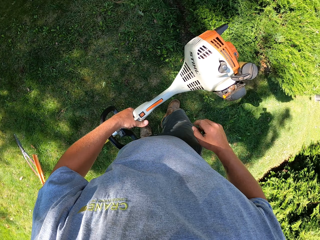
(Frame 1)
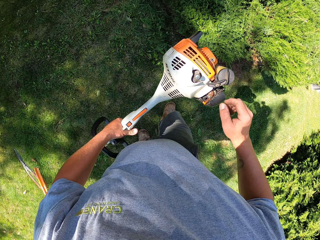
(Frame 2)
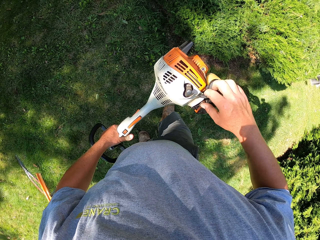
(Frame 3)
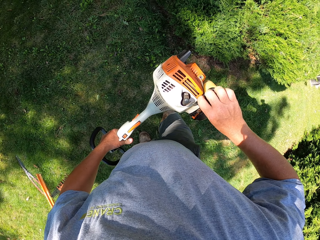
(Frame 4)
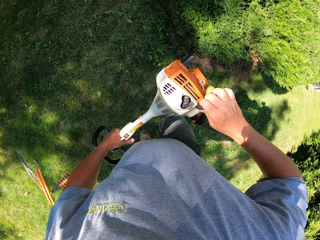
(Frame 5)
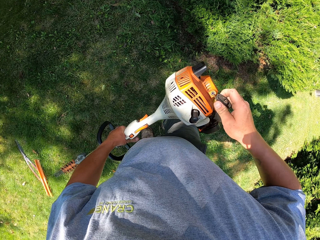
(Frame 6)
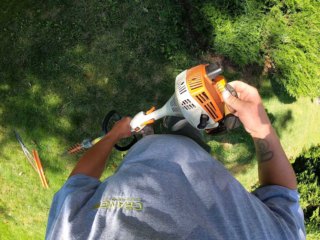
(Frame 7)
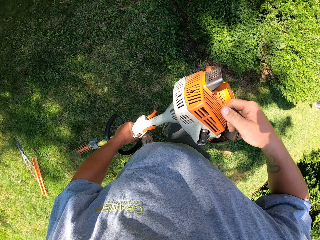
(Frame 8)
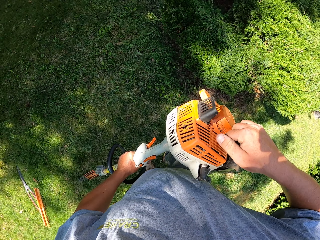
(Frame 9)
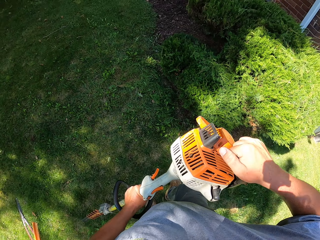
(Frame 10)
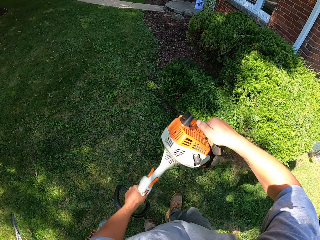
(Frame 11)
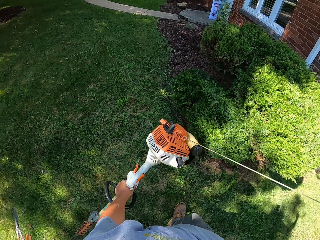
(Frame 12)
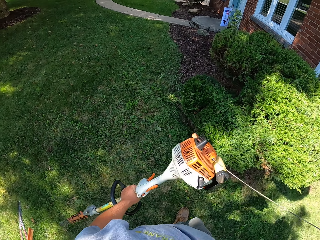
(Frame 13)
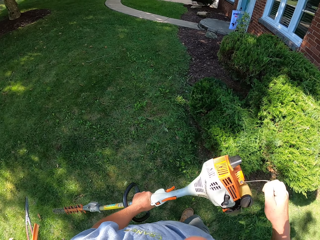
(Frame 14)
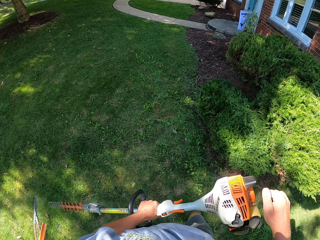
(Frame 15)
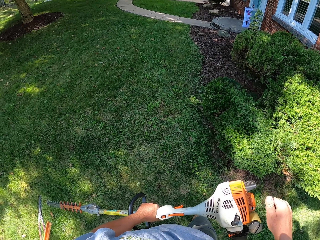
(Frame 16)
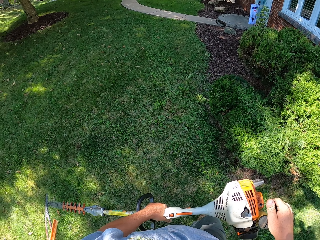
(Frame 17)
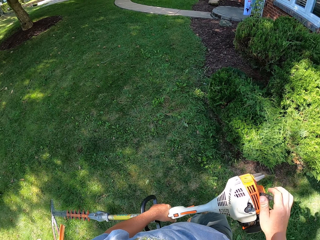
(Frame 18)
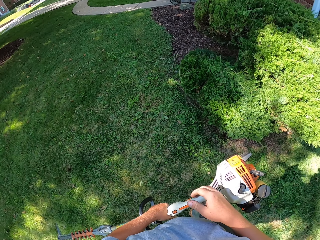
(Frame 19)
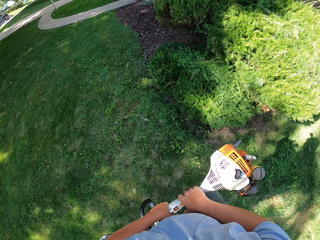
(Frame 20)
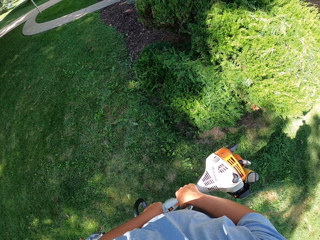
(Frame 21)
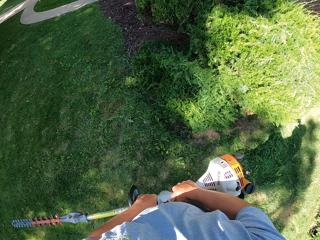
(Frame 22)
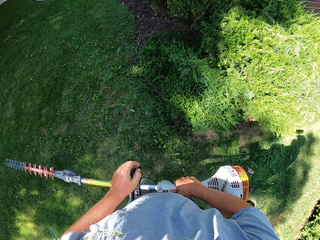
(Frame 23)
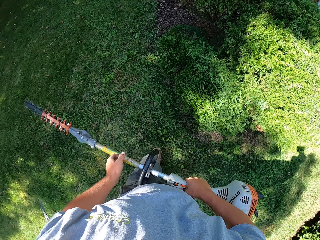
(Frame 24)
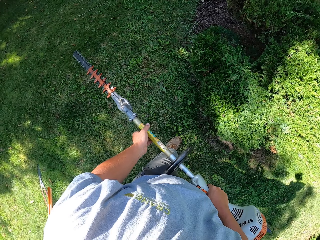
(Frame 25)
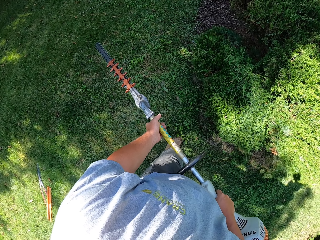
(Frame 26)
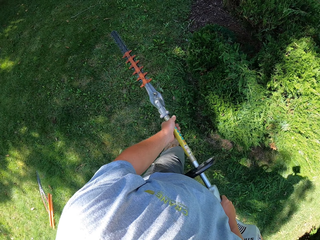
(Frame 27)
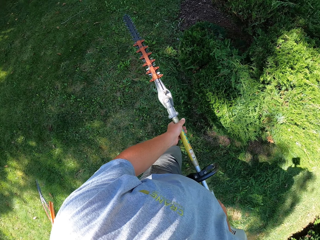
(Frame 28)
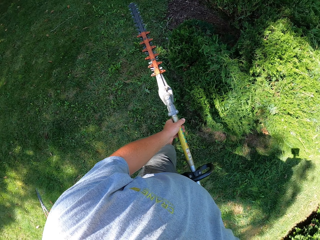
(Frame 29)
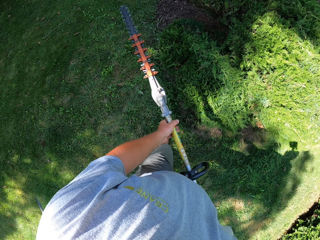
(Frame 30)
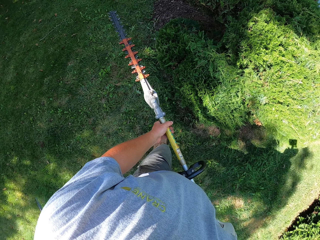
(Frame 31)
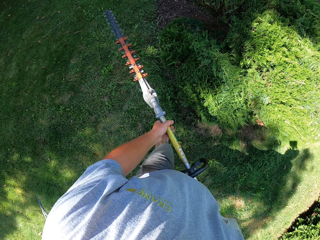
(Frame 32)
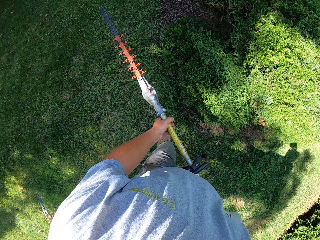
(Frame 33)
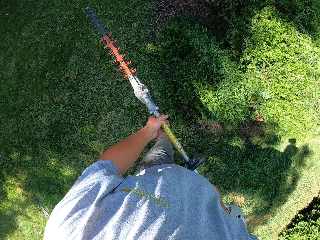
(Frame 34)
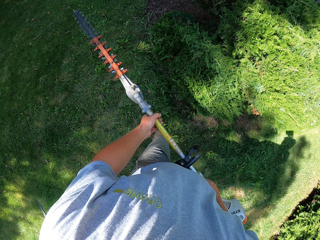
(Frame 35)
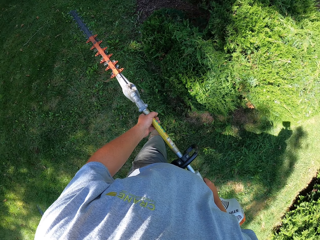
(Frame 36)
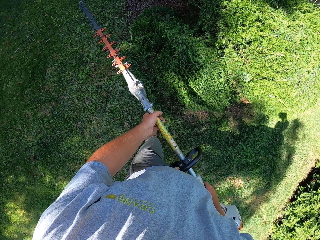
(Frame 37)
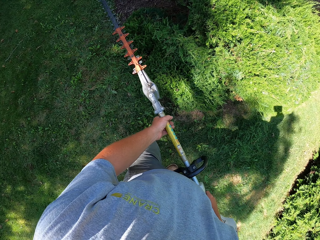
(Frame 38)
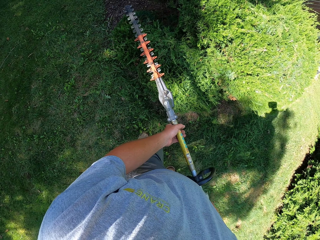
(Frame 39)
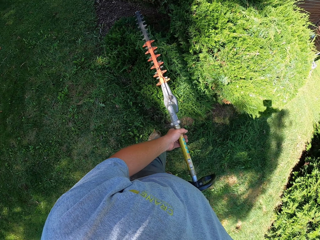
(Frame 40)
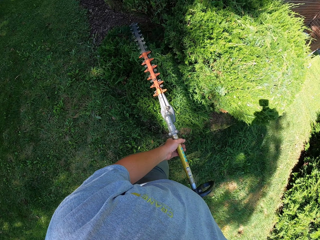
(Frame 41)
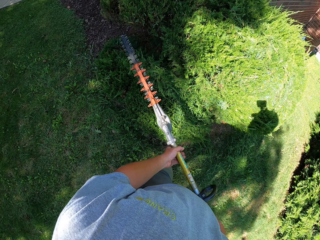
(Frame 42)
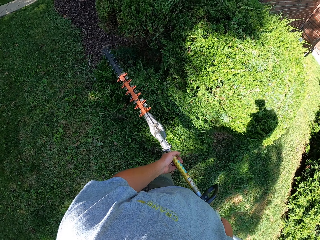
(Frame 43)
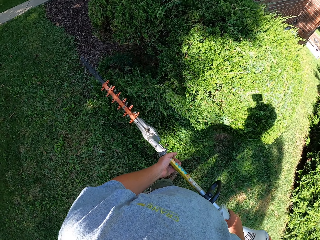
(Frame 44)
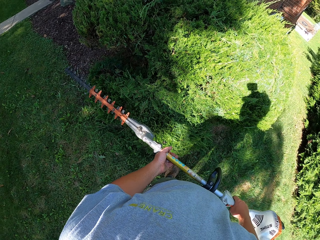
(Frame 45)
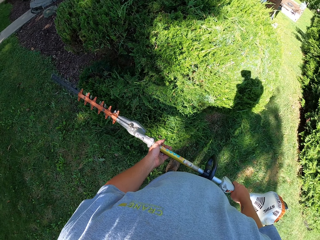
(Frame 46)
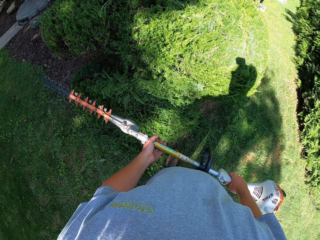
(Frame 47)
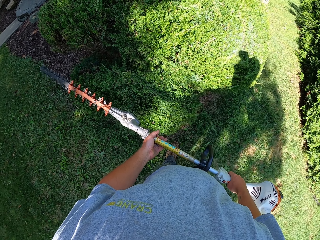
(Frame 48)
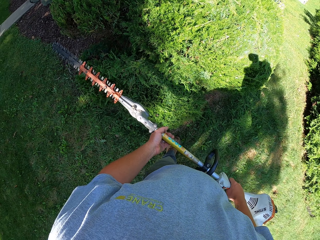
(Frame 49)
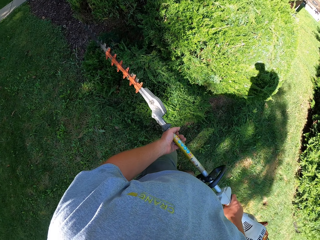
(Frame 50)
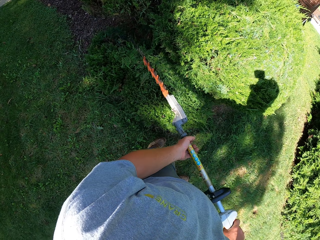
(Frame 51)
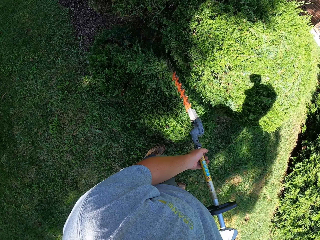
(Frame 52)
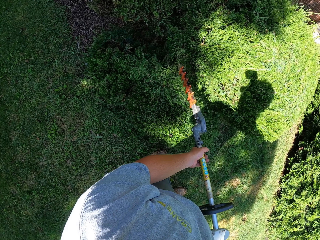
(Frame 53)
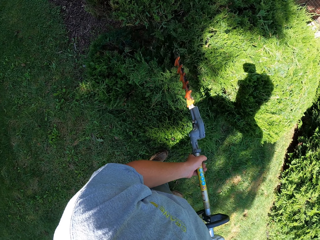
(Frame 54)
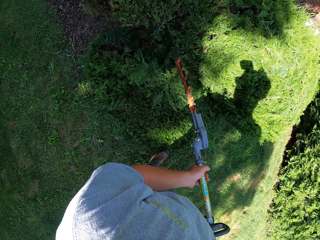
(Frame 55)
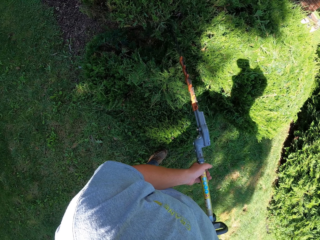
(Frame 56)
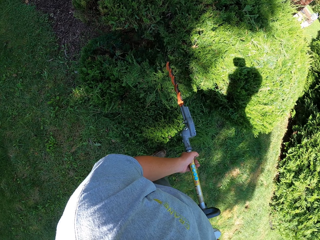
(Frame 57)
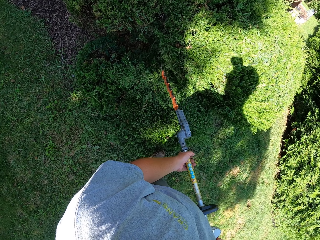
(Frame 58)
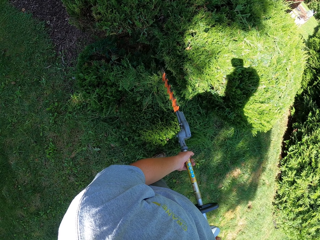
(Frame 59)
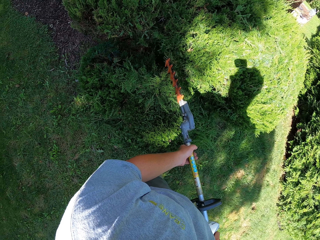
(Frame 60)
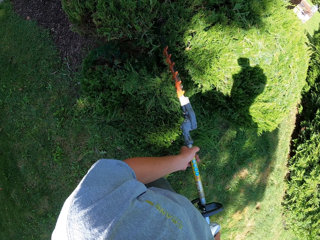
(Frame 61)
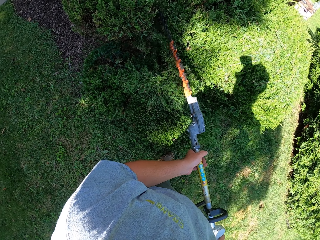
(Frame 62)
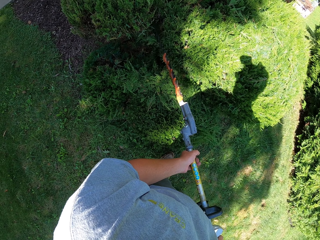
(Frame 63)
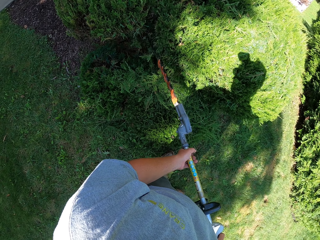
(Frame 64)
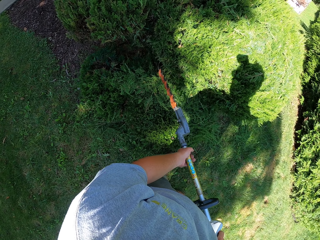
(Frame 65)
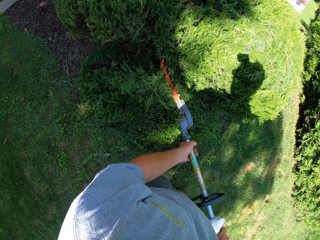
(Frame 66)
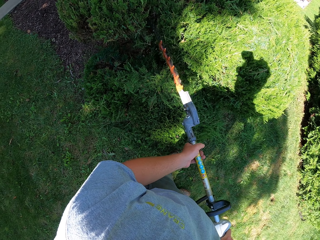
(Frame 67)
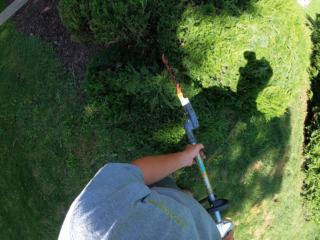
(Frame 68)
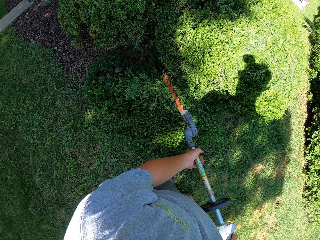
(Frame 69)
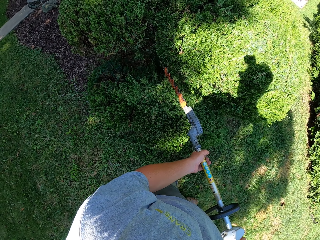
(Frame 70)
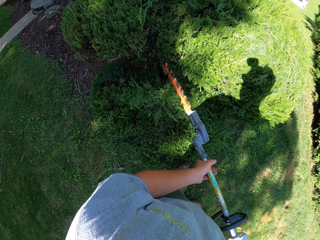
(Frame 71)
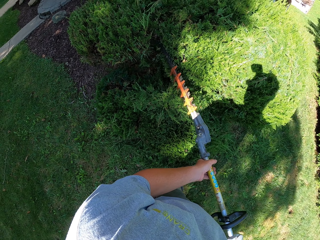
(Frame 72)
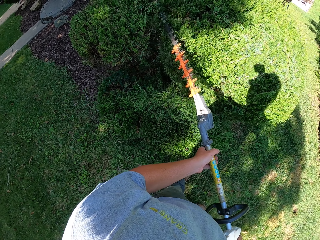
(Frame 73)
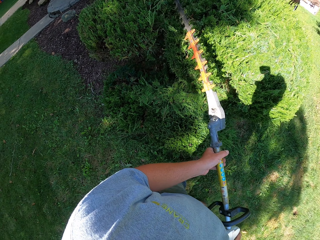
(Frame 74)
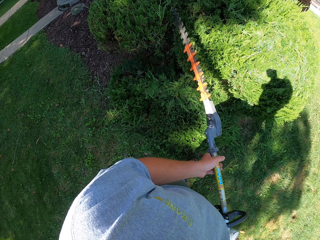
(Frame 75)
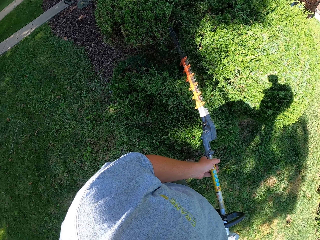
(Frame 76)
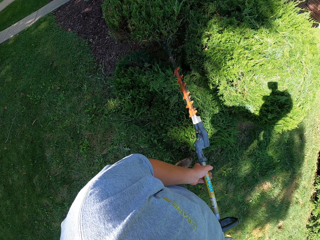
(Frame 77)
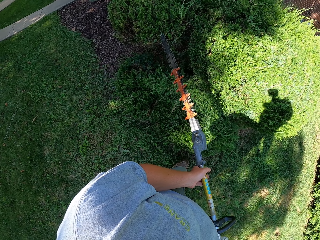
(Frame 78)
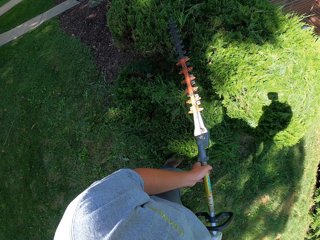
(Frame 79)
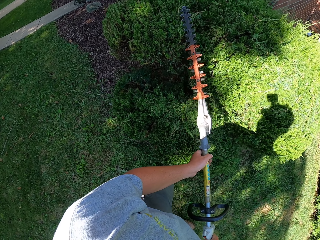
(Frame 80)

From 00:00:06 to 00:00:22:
The camera wearer pulls the rope from the plucking machine. They trim. They pluck leaves with the plucking machine.

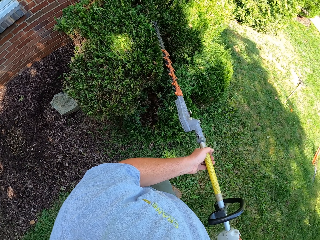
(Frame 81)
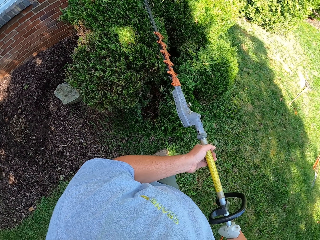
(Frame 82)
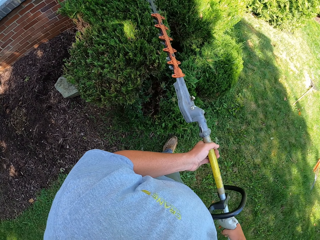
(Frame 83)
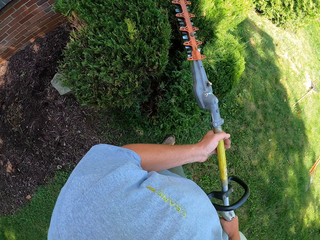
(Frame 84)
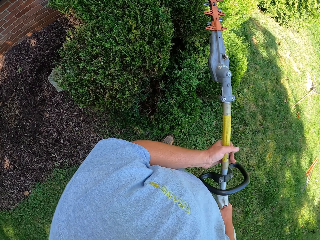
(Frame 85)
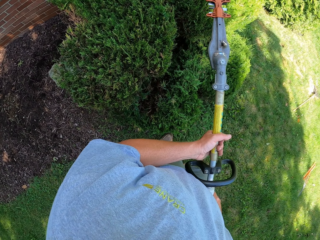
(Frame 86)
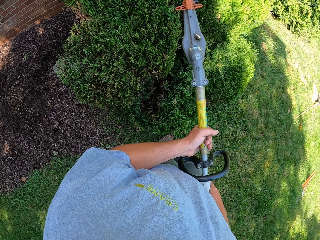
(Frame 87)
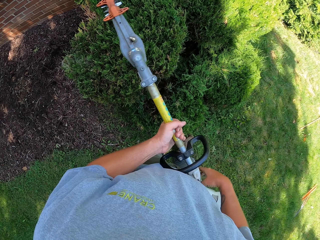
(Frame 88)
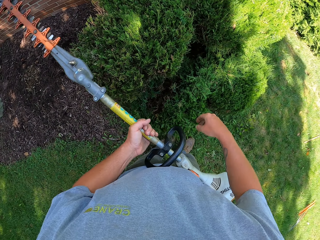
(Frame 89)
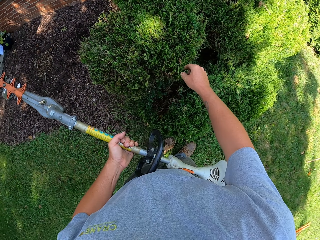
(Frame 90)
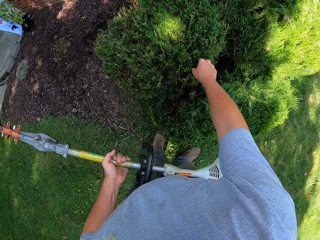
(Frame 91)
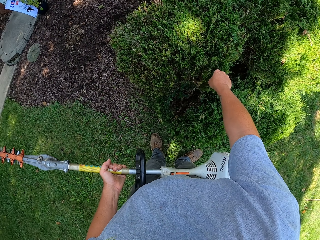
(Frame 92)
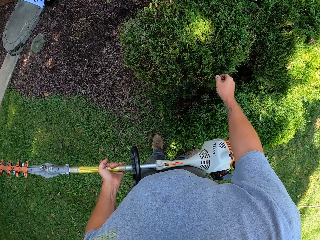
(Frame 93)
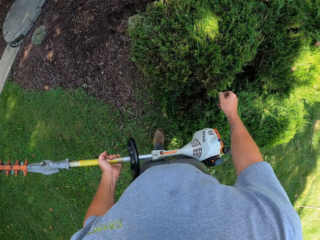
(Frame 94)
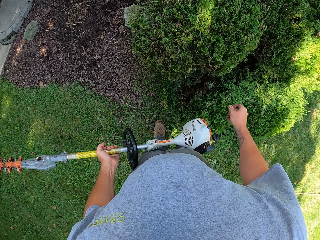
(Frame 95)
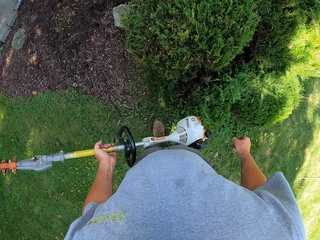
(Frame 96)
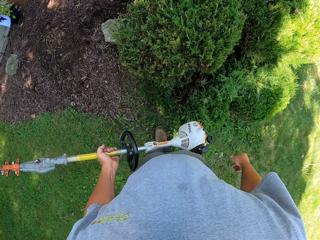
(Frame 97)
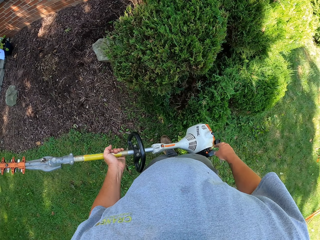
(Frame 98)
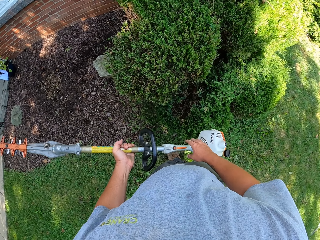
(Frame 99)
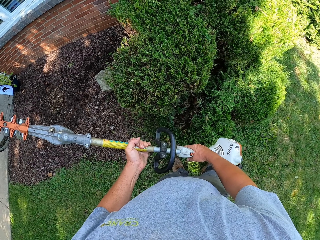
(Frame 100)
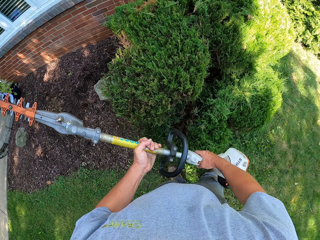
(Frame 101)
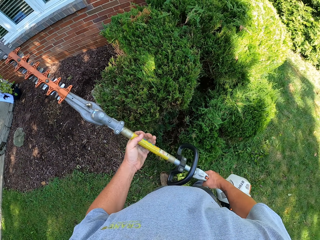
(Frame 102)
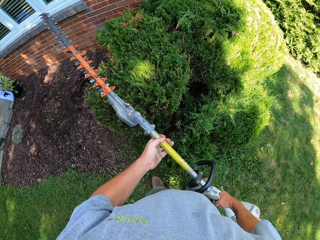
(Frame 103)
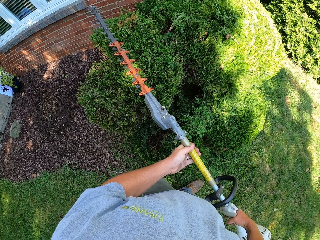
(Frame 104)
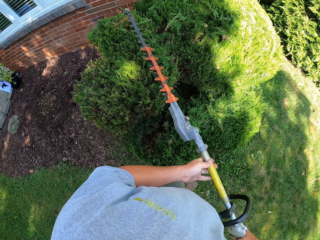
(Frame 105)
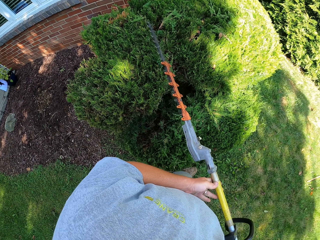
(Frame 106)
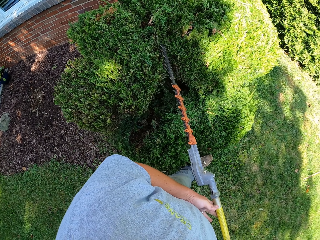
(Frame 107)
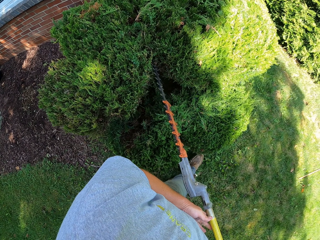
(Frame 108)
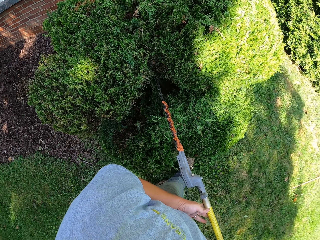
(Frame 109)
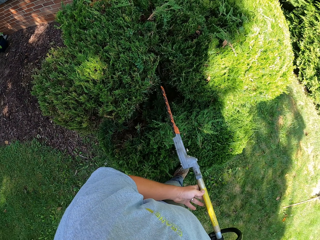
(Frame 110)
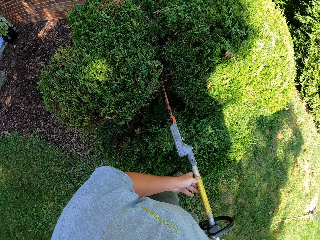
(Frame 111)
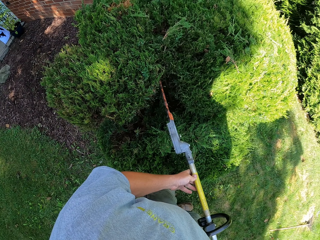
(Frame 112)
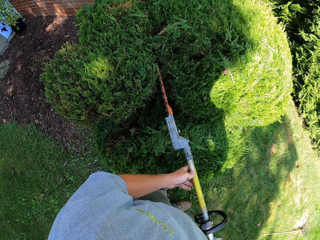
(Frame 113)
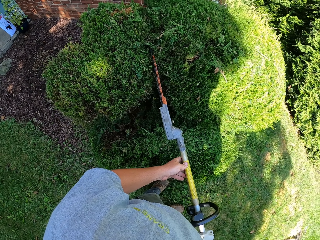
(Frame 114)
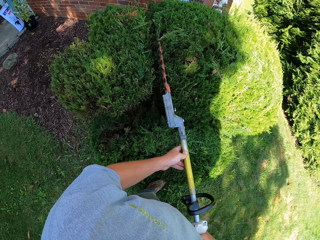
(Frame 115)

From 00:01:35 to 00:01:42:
The camera wearer plucks leaves with the hand. They pluck leaves with the plucking machine.
